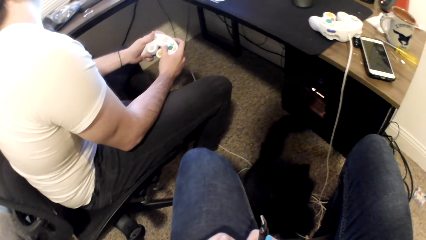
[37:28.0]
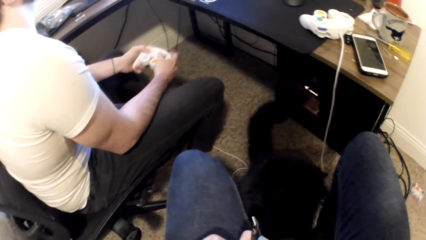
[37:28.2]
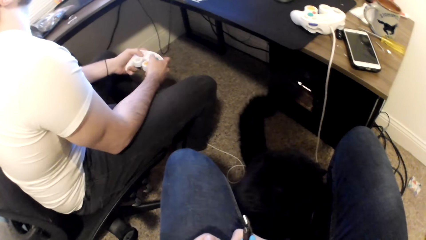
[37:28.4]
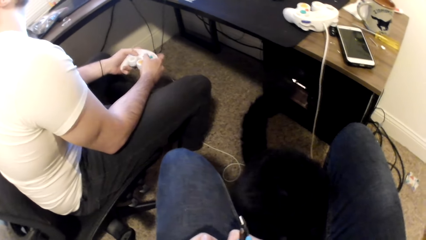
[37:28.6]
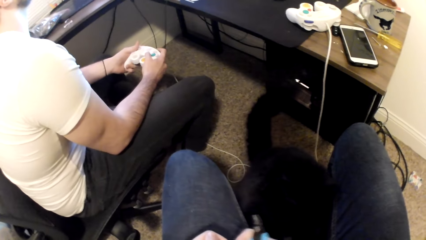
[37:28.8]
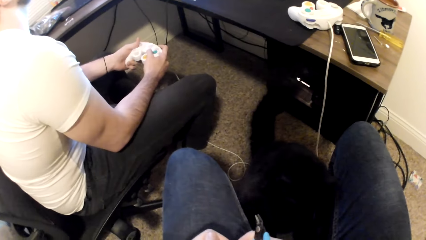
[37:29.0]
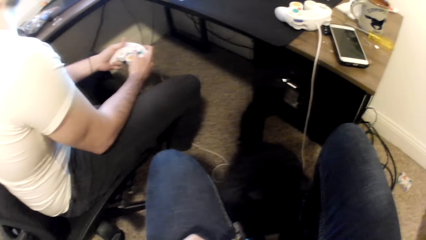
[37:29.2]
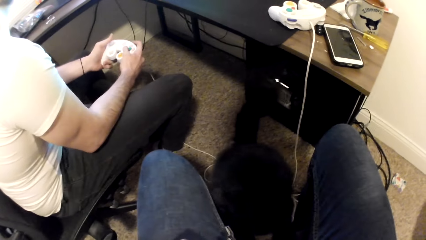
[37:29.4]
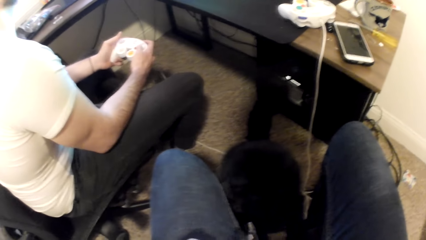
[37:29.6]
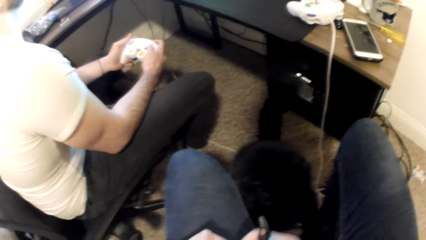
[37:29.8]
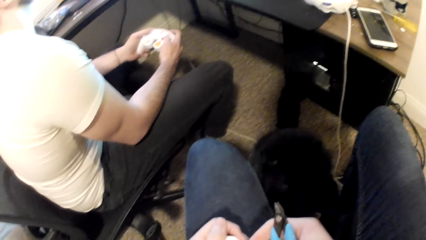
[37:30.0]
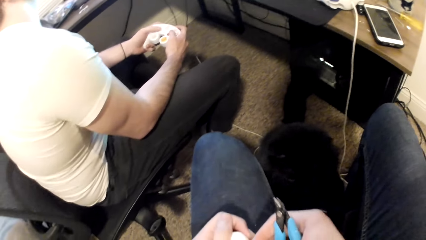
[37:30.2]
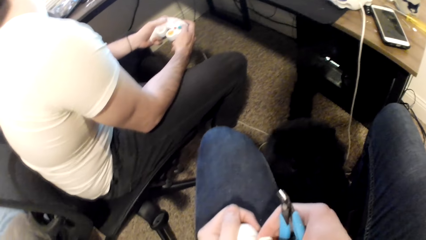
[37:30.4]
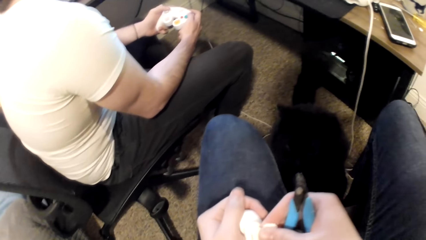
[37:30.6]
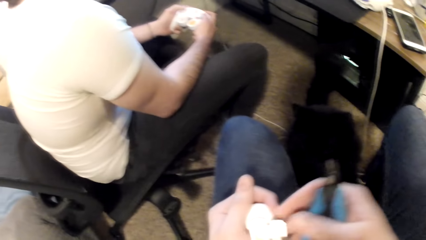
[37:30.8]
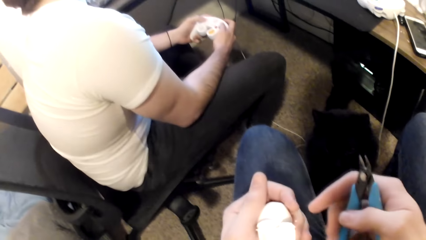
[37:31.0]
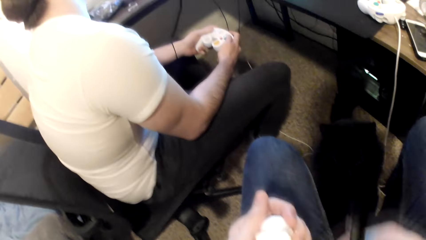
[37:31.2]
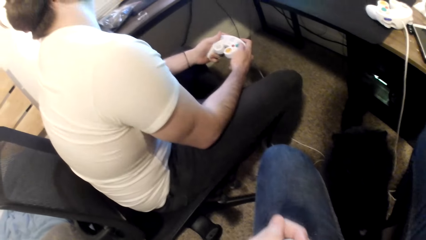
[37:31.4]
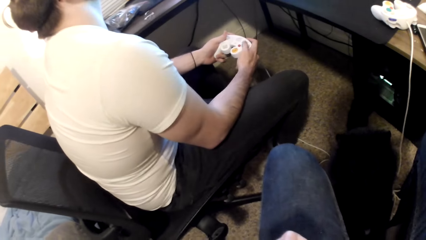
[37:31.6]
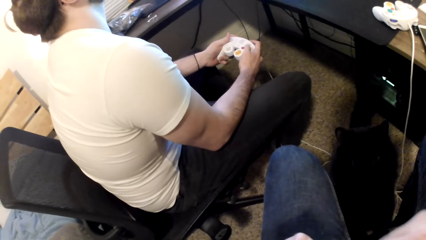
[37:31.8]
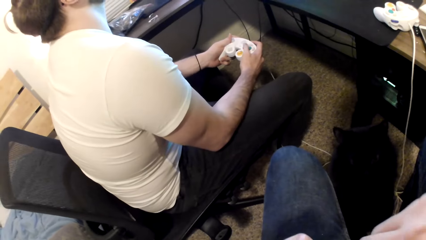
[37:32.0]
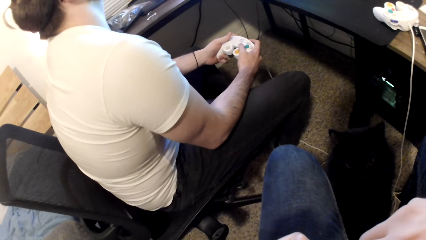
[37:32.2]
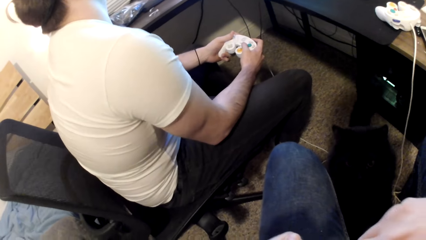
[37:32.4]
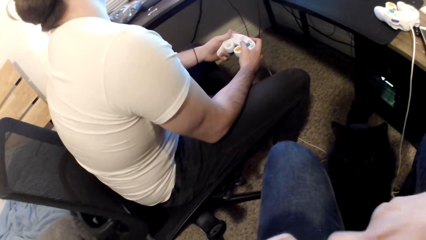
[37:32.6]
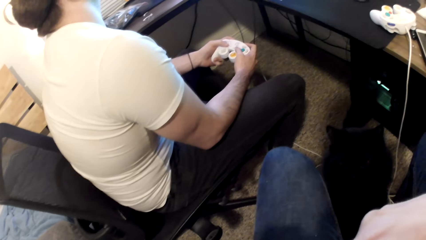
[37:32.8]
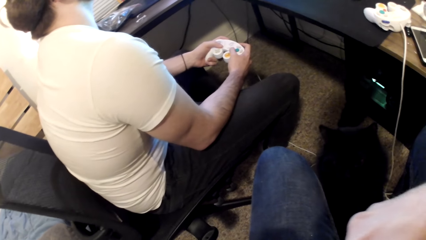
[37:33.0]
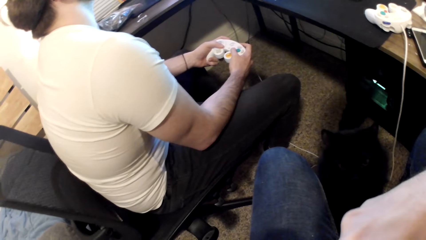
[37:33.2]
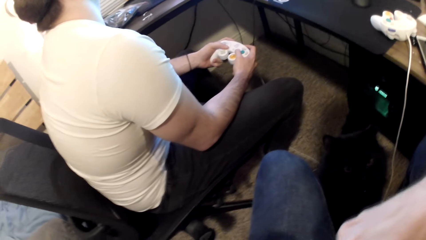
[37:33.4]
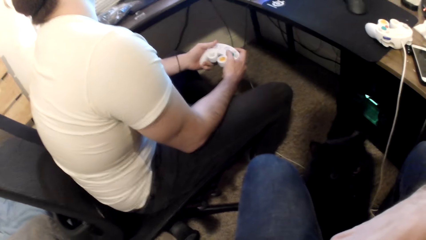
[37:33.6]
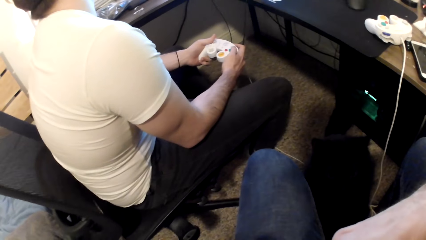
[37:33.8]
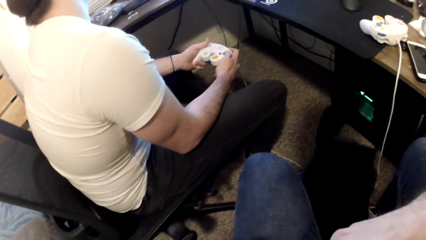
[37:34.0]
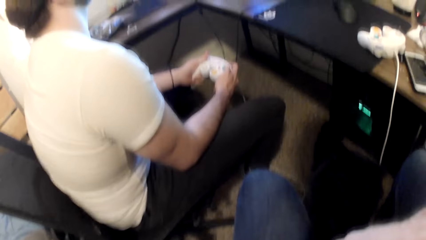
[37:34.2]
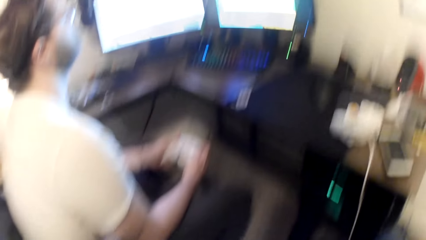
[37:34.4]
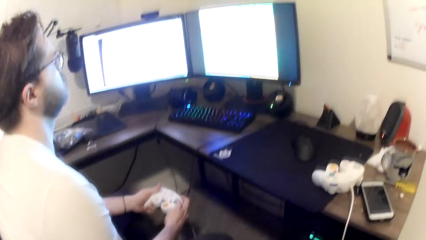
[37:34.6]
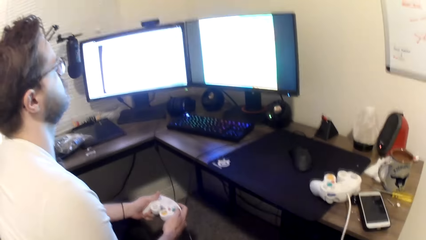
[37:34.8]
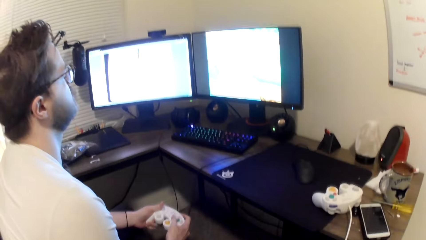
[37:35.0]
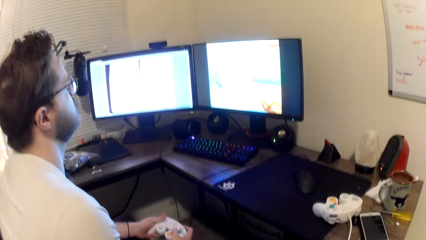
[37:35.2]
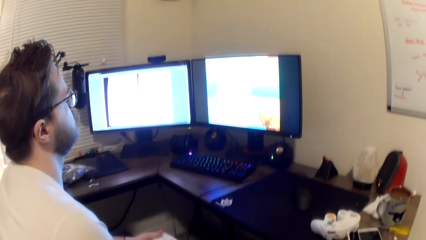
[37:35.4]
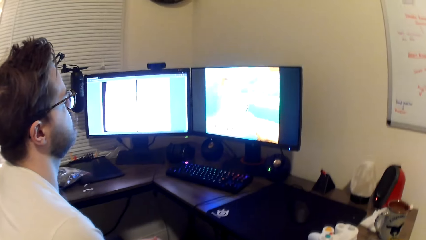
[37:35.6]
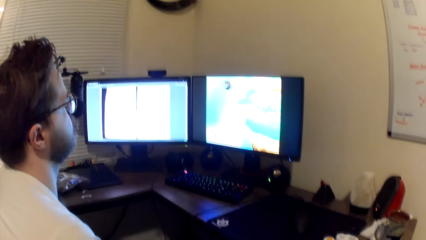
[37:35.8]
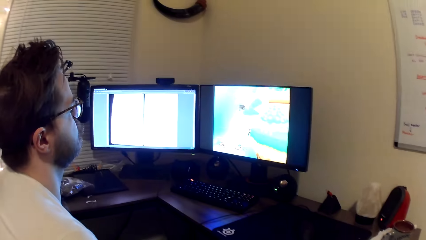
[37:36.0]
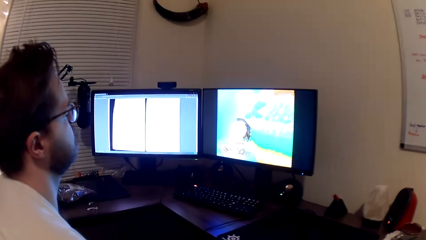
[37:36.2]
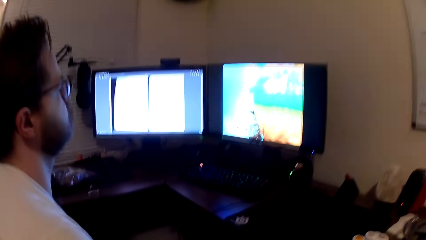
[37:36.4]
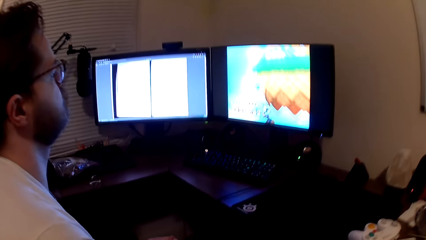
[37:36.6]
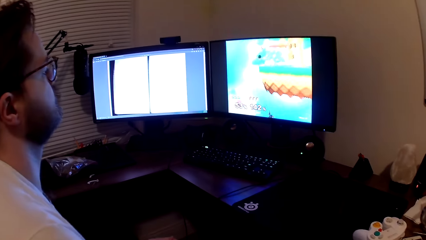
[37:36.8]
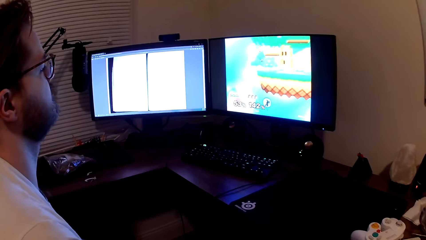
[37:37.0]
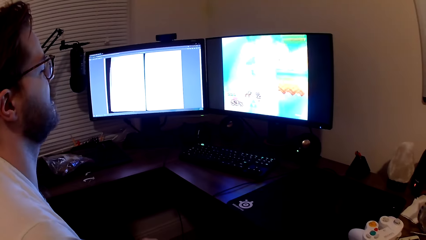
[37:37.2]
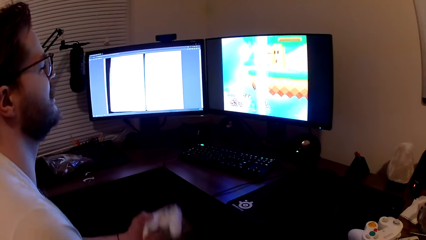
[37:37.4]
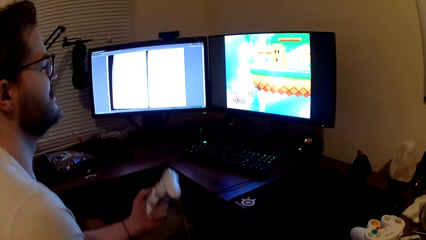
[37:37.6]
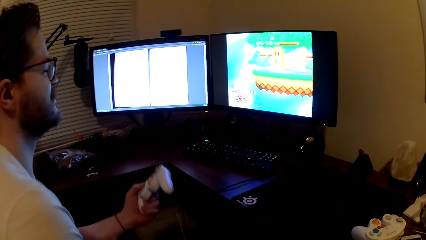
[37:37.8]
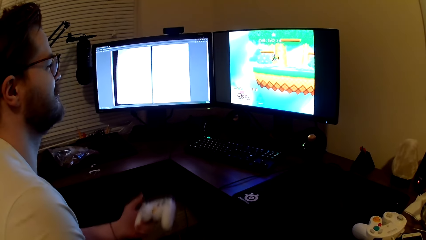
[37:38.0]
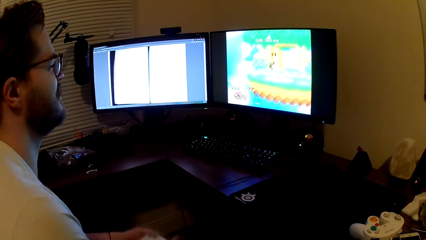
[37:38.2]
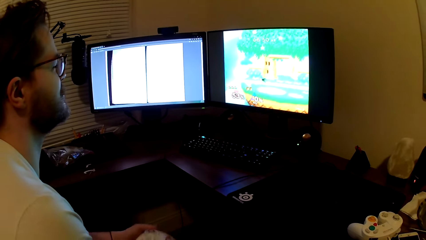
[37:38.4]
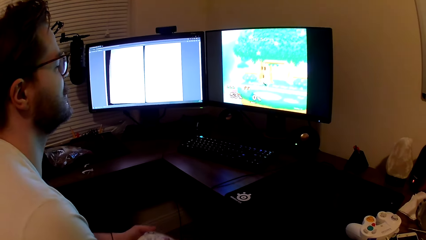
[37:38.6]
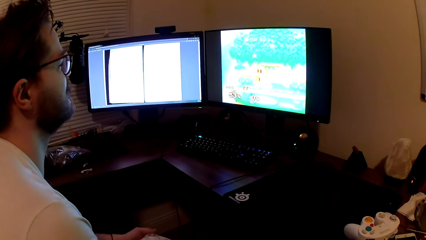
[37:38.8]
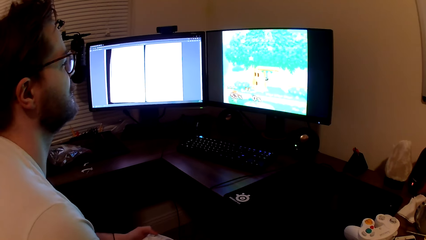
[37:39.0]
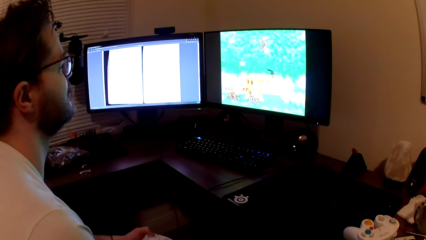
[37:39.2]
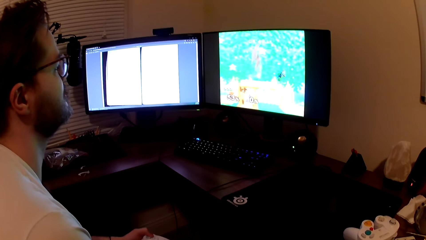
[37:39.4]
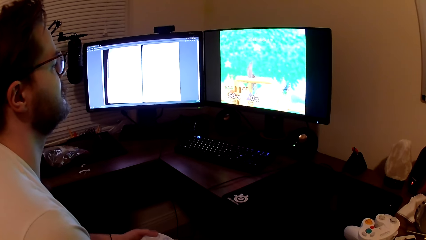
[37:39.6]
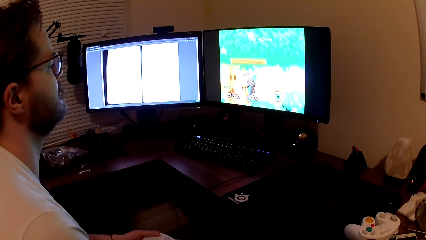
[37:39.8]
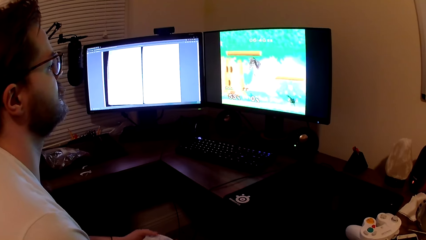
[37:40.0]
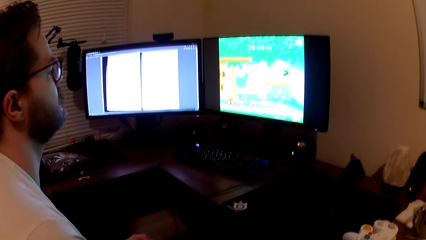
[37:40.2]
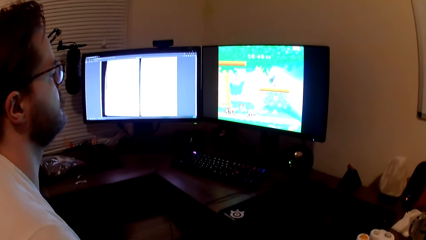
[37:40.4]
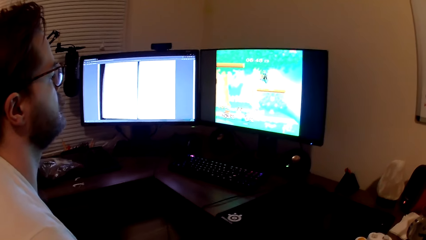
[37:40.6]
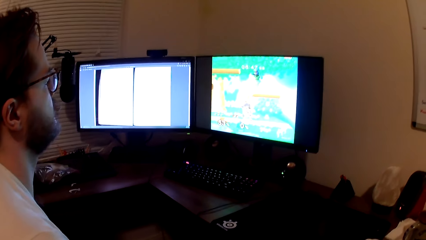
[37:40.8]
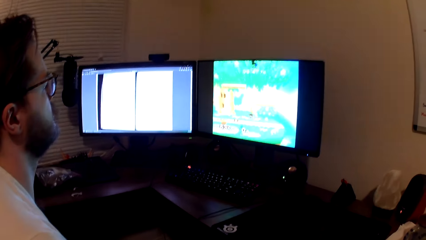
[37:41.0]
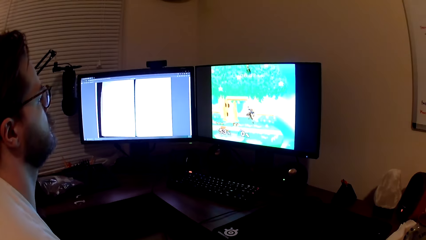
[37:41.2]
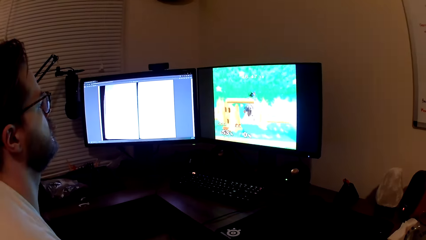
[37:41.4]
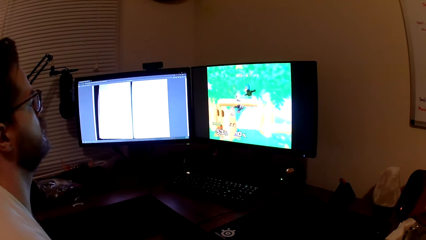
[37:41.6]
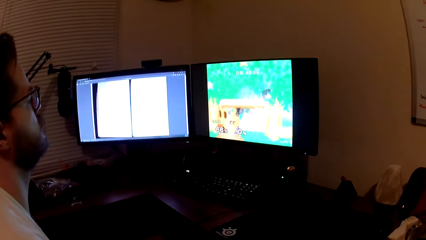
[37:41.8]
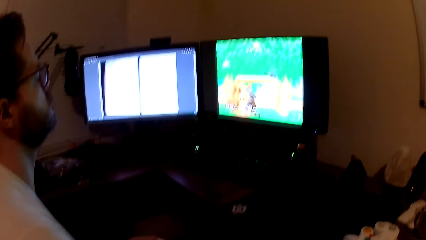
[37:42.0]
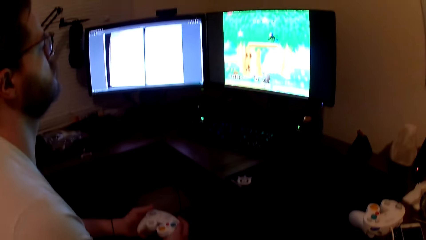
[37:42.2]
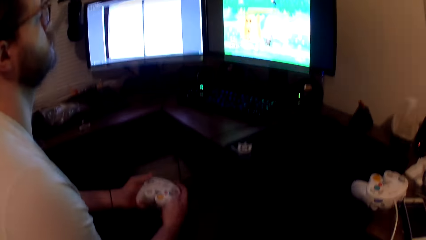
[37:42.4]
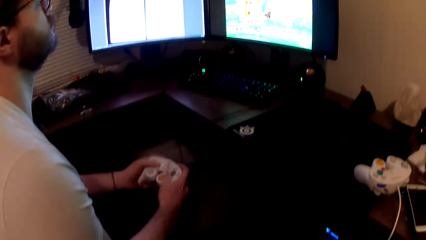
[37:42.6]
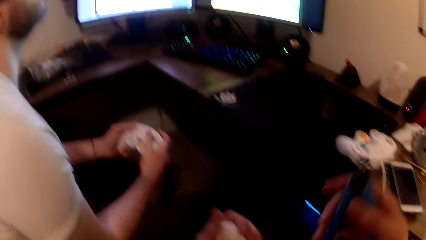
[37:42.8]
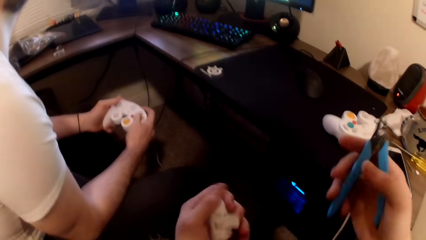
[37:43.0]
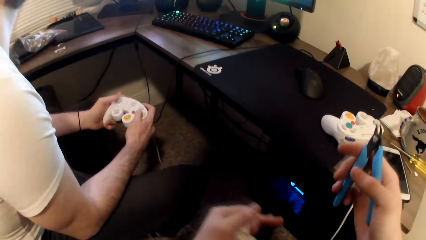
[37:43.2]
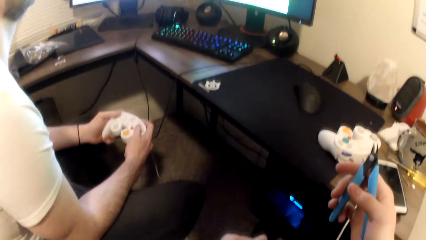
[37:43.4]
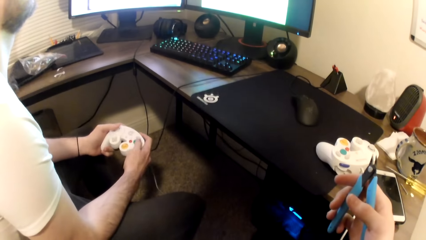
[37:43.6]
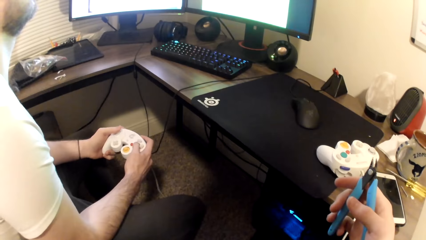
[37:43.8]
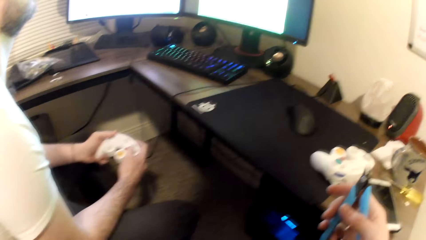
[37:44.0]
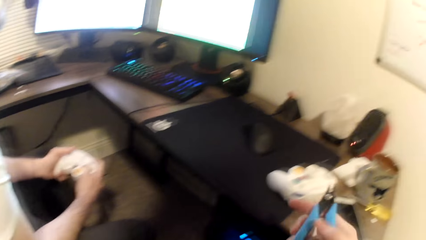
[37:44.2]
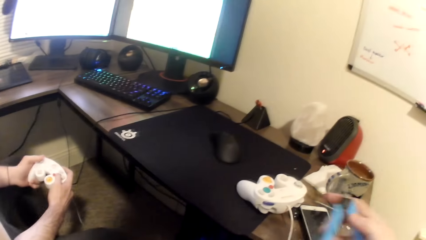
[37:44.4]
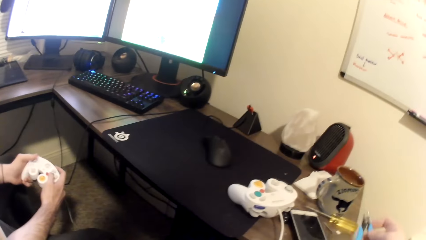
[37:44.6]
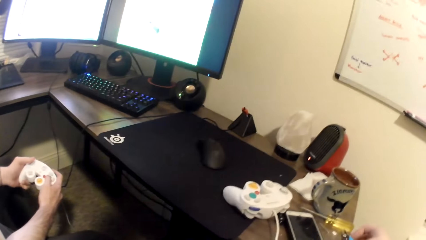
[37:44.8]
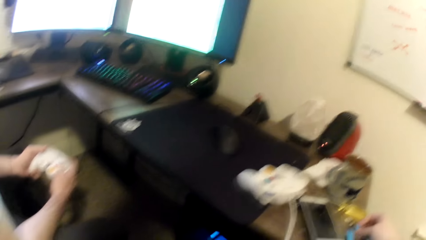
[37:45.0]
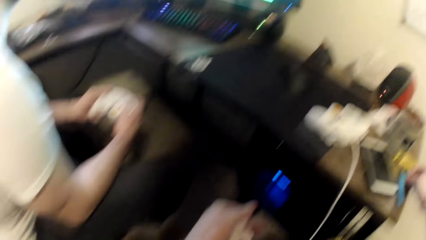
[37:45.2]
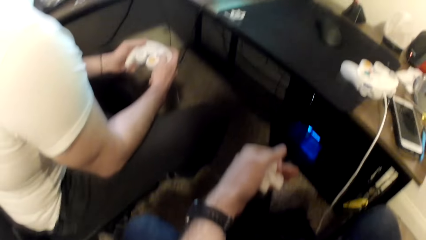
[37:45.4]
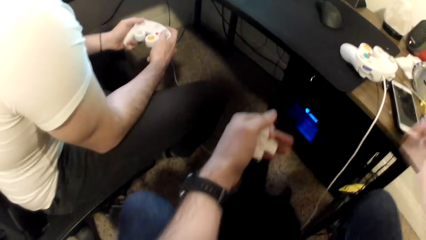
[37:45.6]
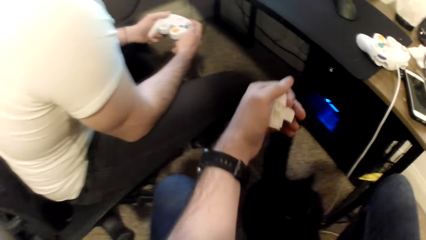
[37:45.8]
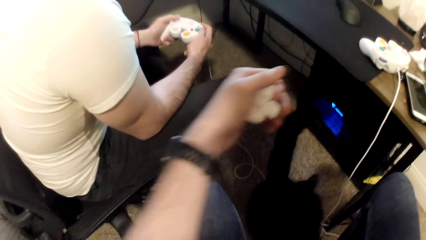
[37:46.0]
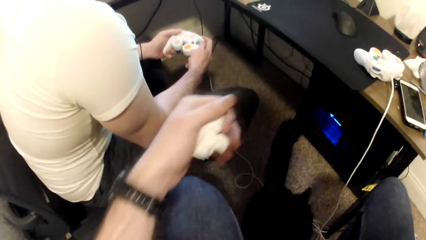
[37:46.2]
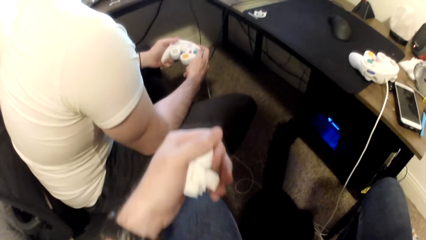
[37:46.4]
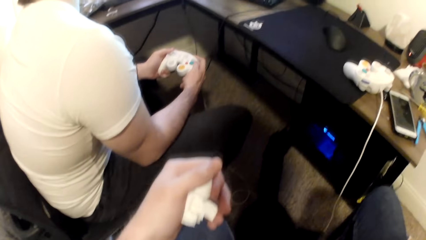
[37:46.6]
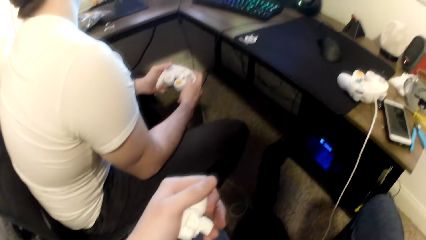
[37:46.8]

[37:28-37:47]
A person plays with the camera wearer. The person plays a game on the computer. The camera wearer puts the pliers on the table.
